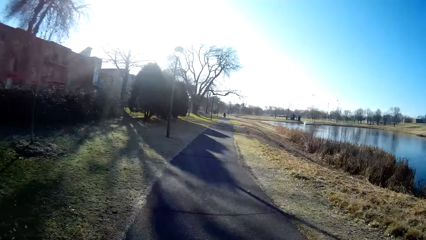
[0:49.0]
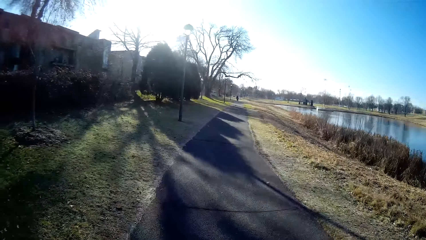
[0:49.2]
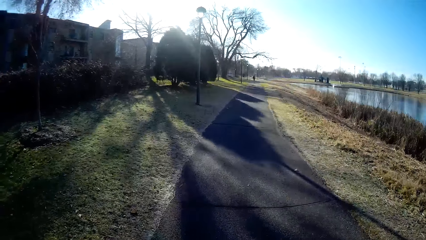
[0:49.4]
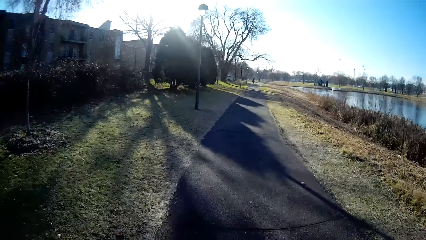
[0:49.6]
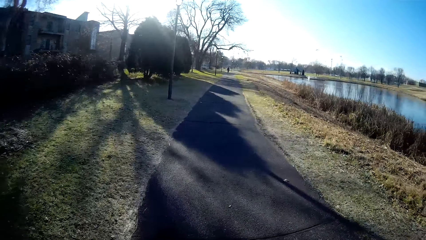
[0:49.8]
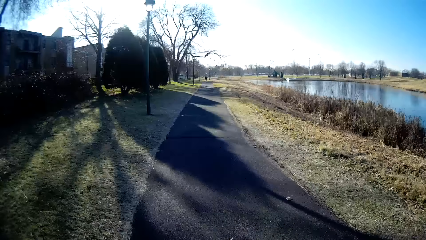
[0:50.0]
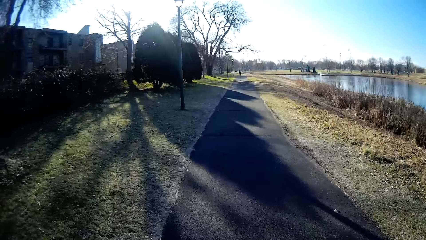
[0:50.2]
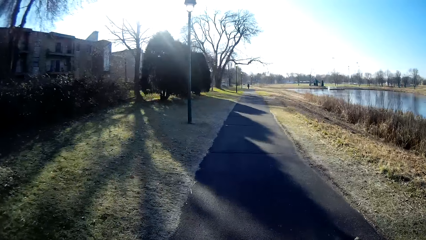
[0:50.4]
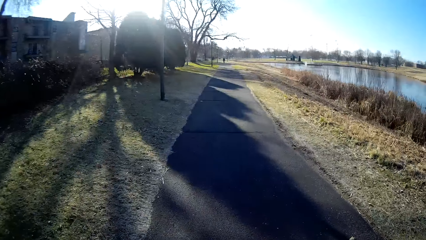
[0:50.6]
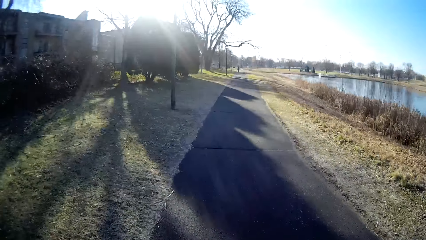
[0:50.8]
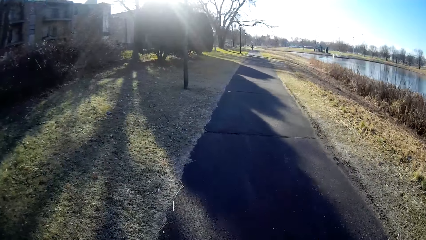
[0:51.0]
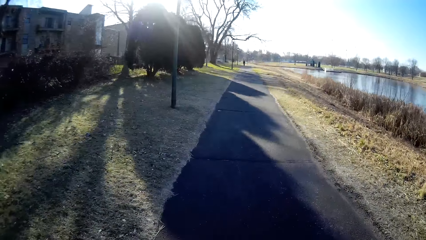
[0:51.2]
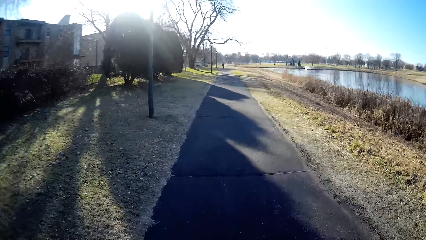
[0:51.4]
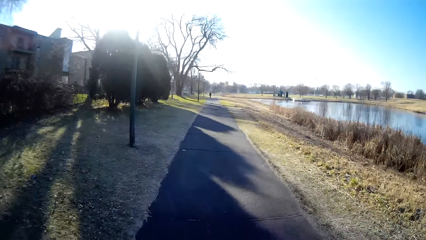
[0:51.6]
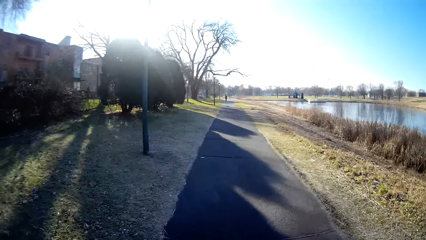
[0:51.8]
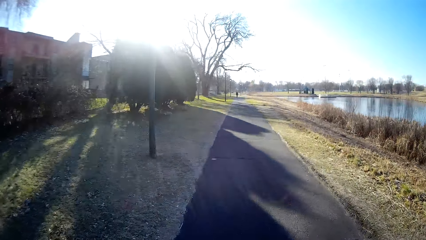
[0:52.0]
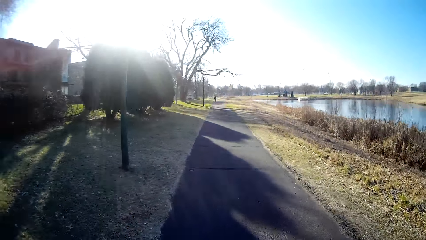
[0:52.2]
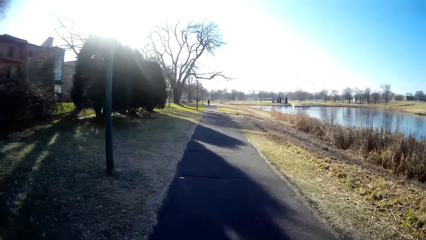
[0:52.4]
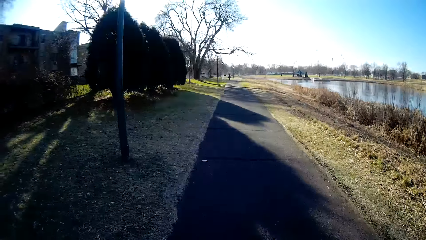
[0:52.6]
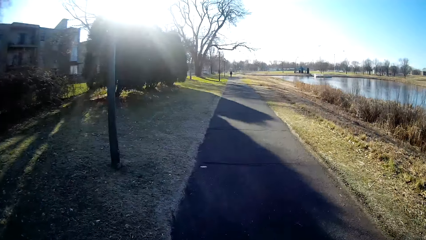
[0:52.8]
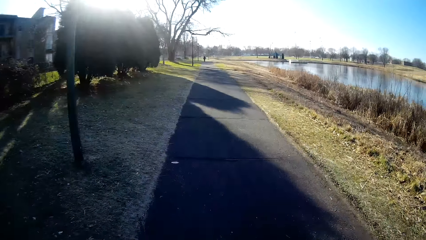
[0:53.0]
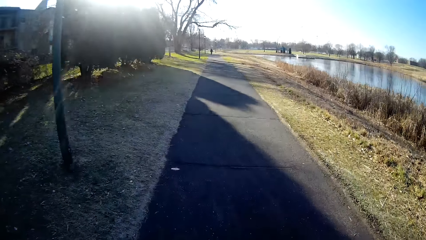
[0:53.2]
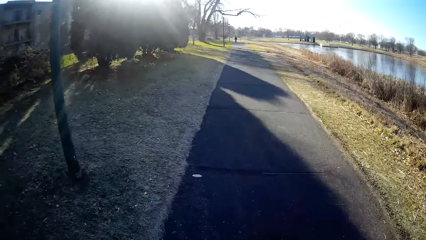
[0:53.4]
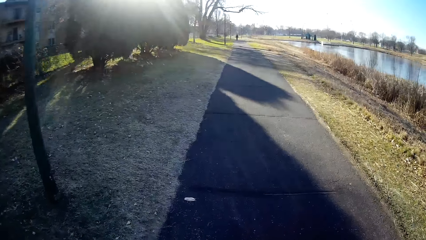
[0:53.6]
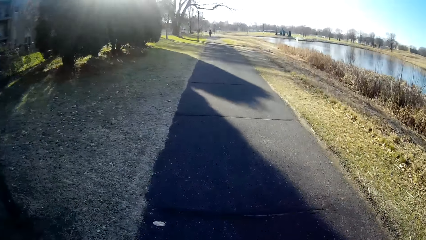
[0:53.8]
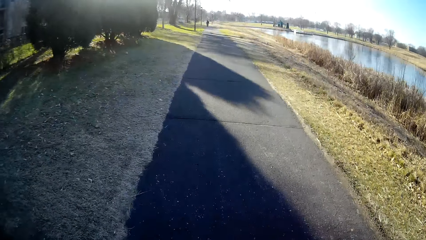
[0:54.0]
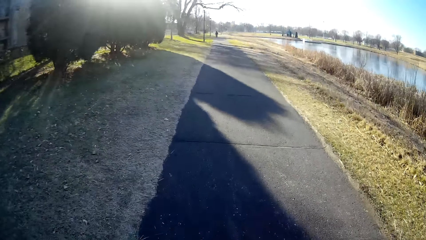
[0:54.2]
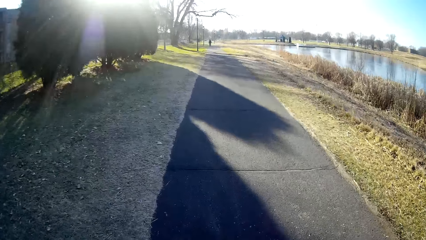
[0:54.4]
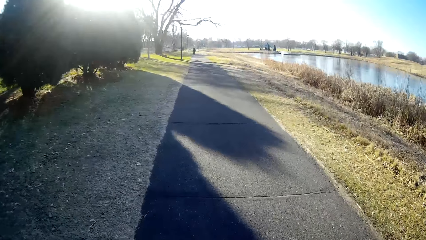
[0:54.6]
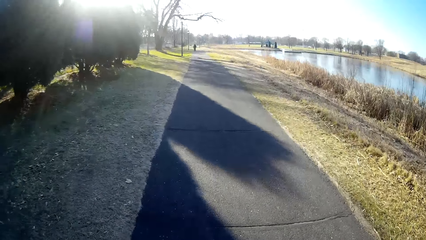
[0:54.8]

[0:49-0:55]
The camera wearer converses with the person.

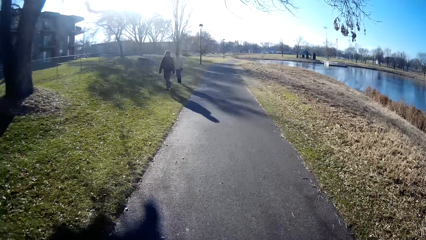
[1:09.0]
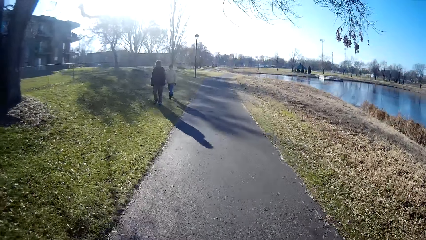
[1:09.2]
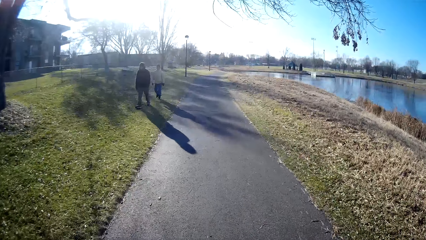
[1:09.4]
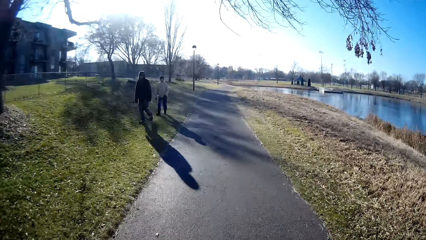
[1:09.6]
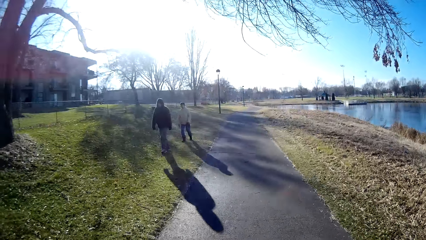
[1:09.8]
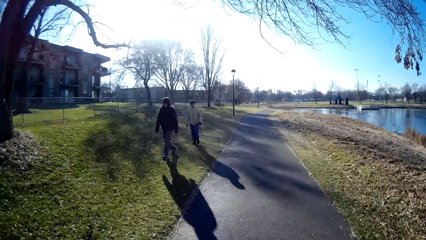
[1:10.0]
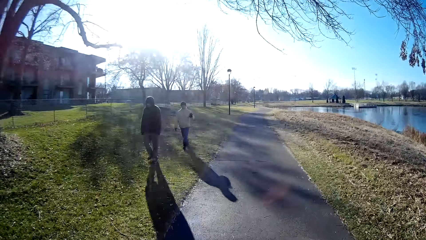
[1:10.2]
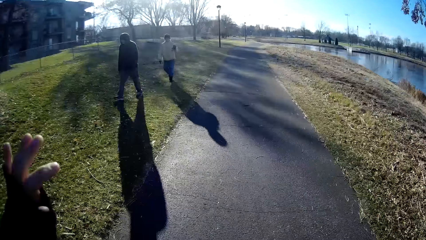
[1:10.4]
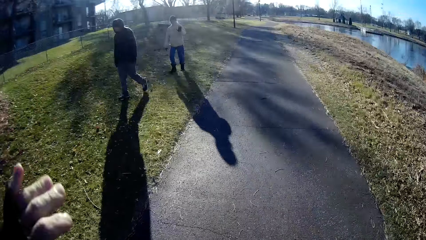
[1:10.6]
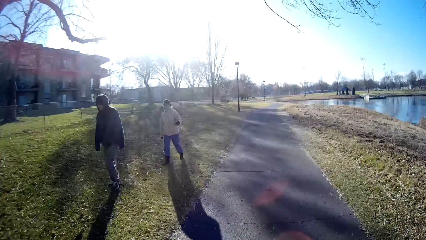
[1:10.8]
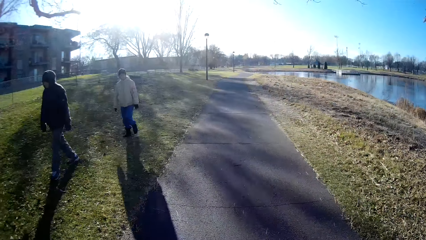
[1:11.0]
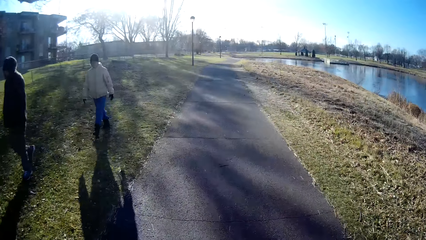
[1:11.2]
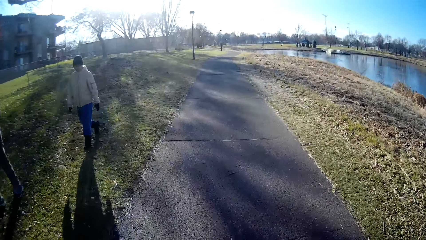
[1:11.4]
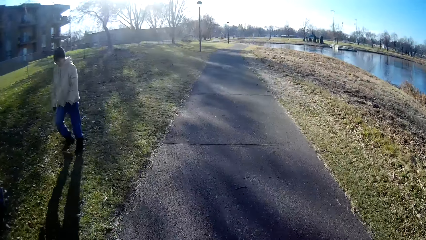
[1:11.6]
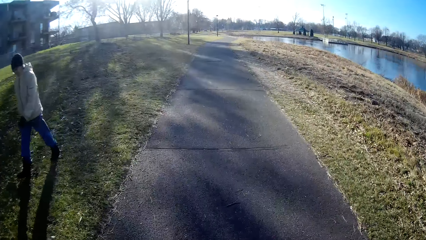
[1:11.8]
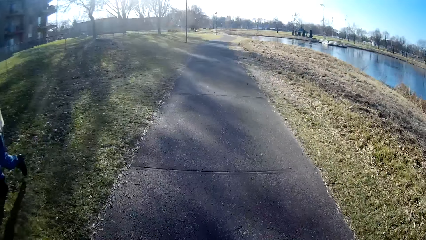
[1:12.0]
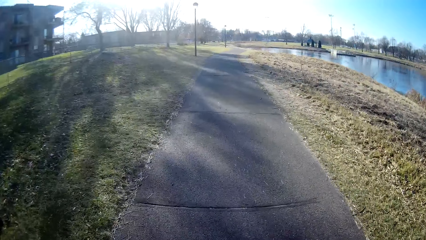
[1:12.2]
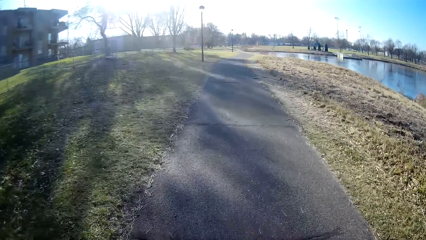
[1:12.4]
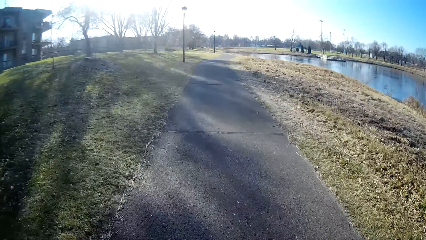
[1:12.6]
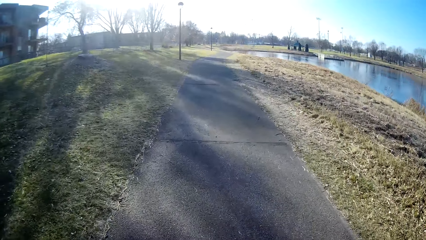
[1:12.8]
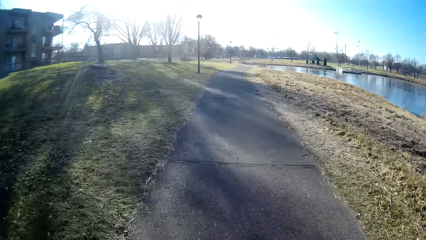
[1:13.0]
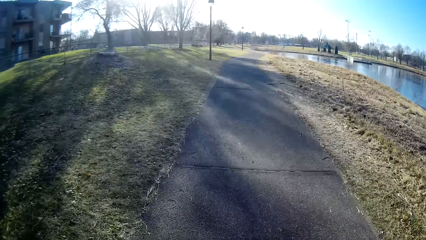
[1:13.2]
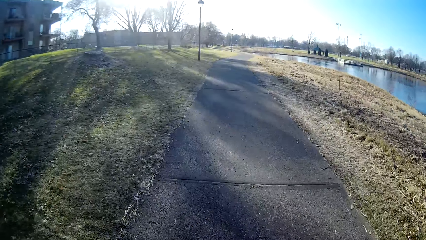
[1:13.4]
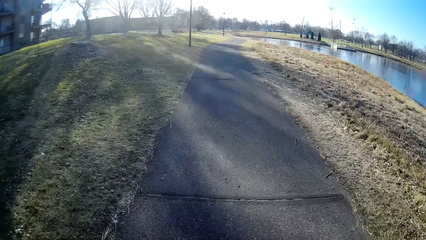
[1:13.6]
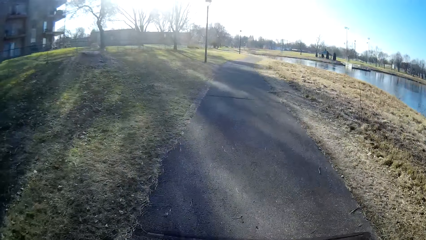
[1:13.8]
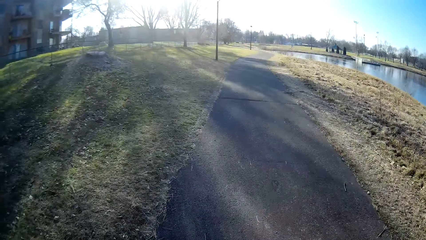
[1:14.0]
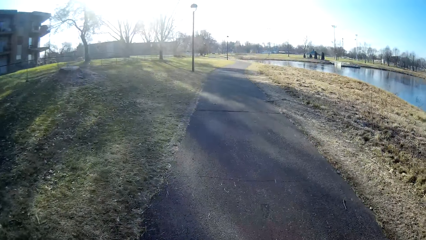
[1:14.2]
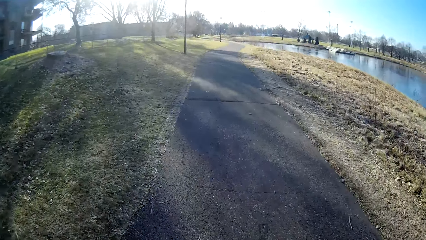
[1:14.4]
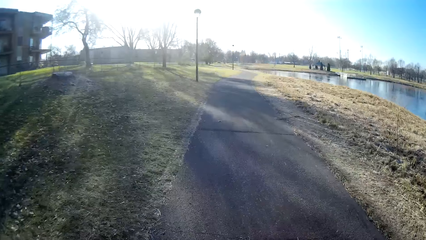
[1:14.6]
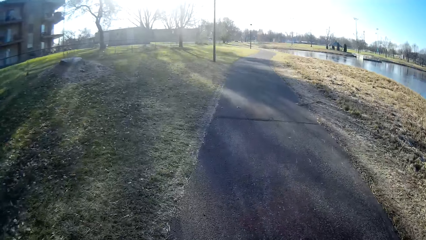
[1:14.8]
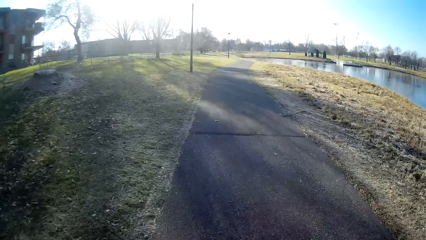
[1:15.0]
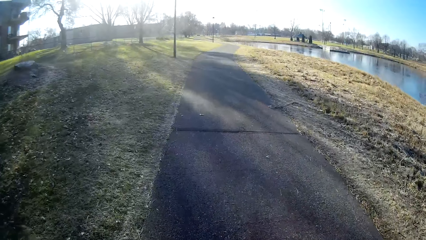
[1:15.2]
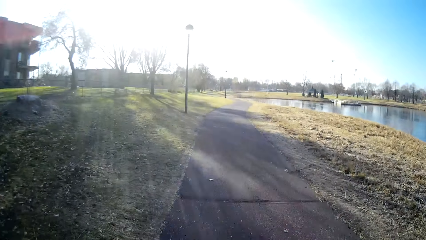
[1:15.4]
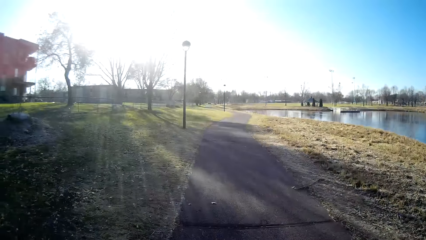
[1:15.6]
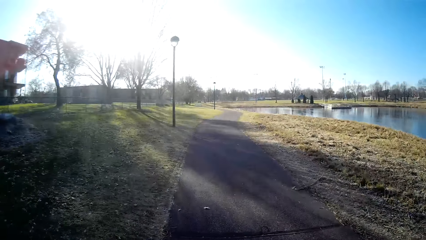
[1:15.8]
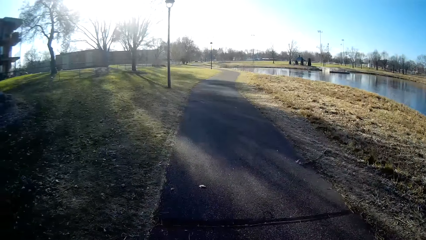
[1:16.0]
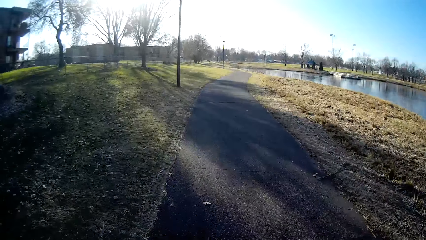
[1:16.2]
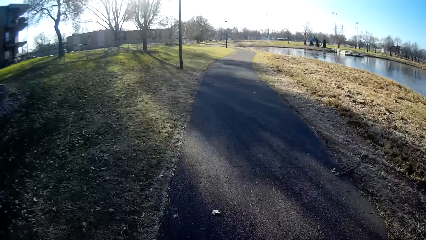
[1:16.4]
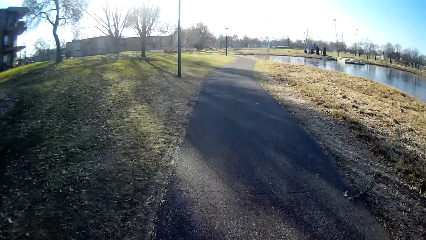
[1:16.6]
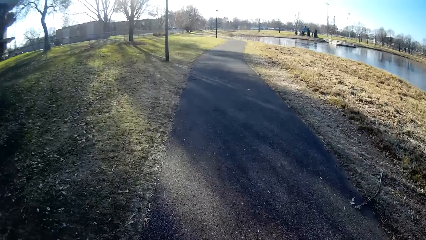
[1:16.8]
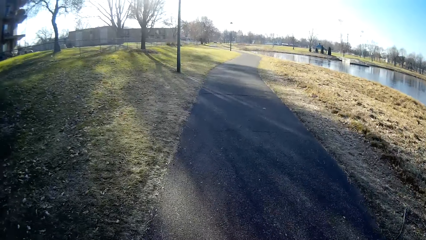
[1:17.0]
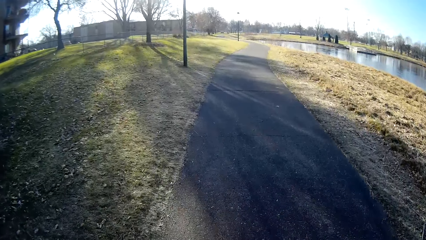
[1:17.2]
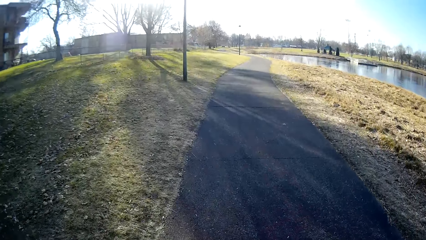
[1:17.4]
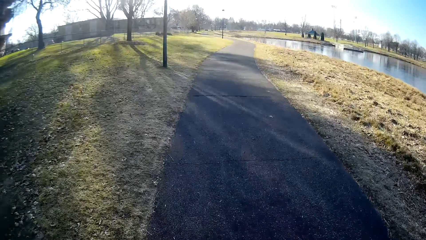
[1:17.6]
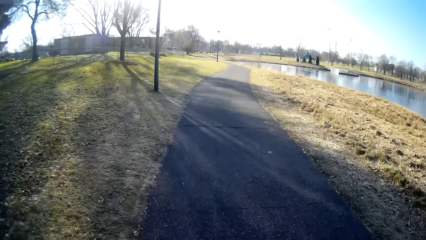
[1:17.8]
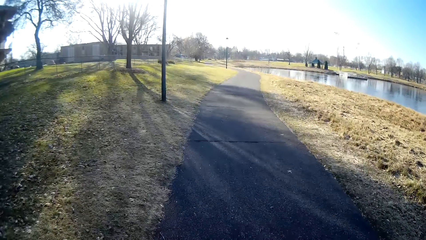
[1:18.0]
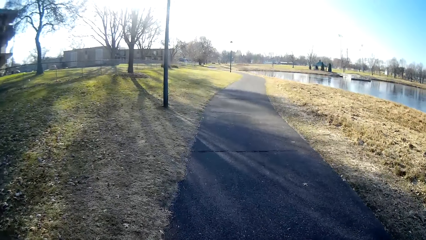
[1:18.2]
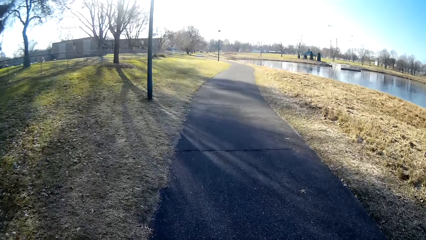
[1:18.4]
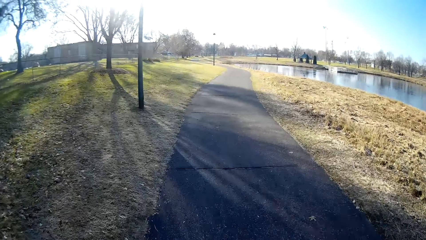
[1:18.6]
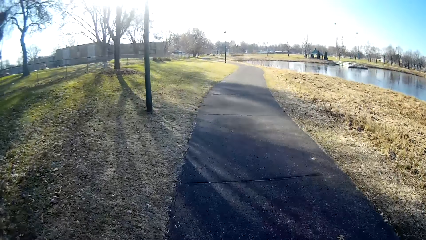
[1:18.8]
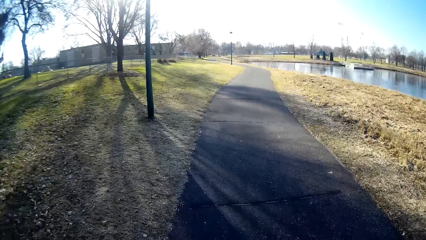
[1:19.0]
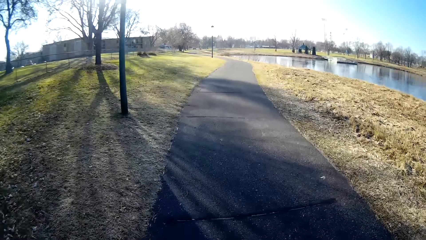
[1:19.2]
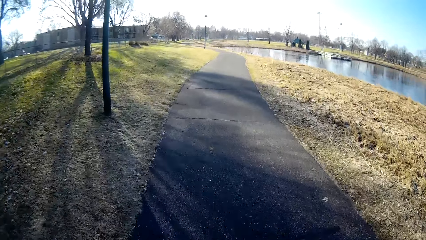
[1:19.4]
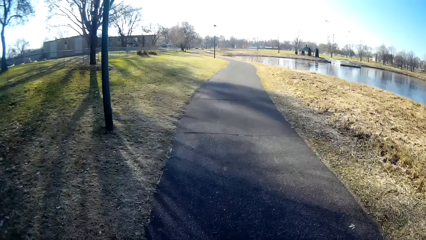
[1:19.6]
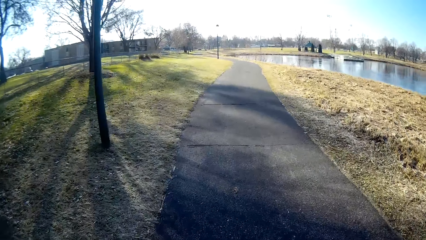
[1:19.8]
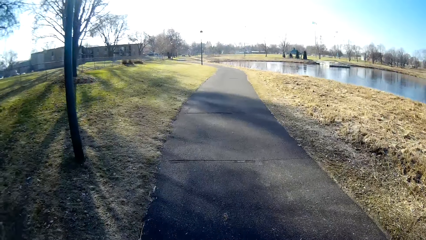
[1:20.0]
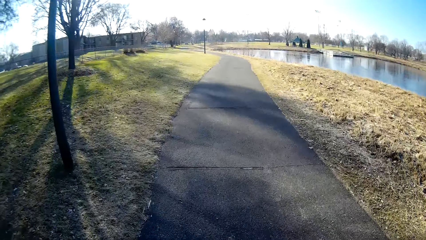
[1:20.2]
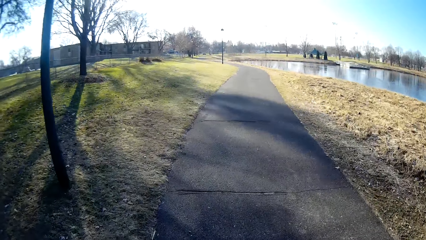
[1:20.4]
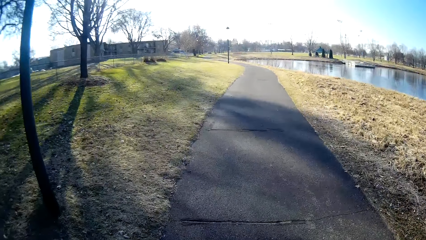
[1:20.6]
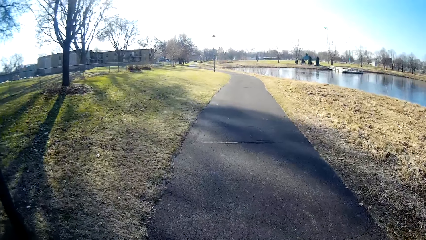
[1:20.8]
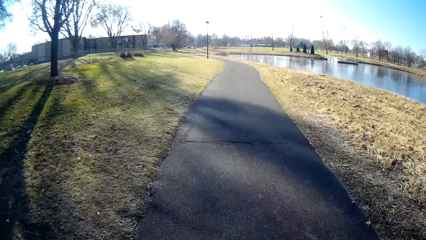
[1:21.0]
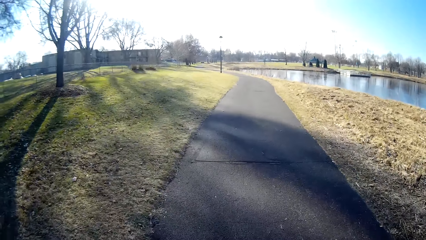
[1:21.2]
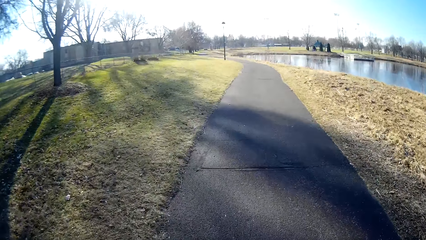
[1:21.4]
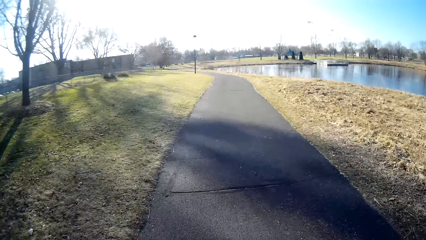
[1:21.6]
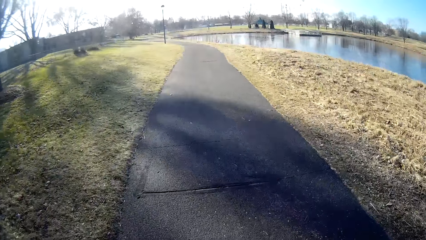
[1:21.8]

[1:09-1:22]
A man waves at the camera wearer. A person and another person walk past the camera wearer. The camera wearer walks on the road.
